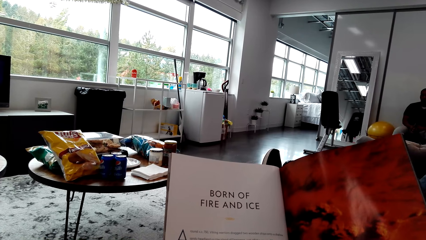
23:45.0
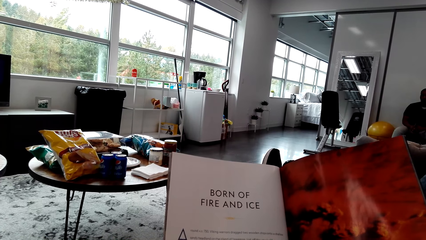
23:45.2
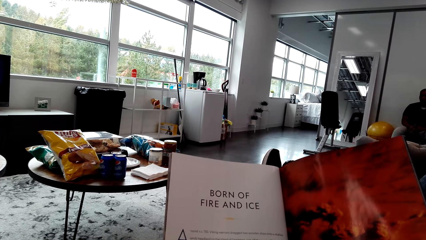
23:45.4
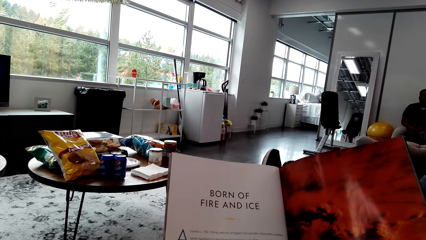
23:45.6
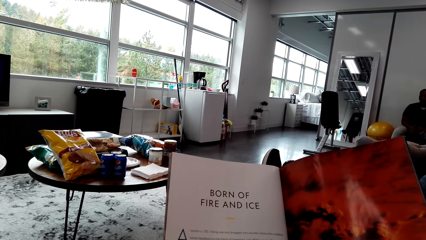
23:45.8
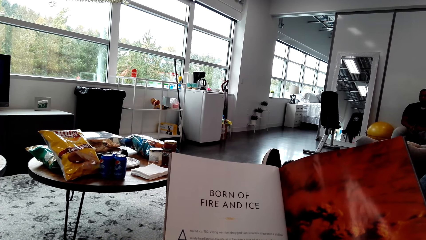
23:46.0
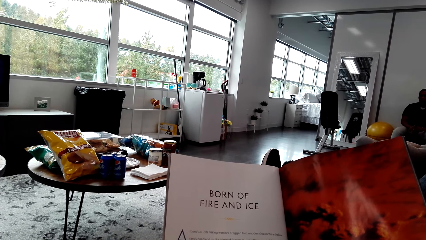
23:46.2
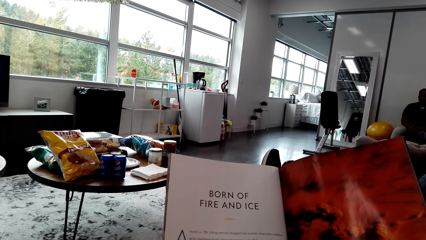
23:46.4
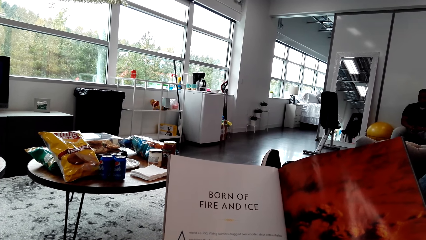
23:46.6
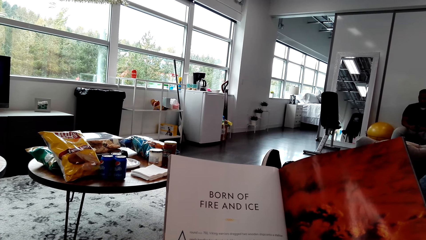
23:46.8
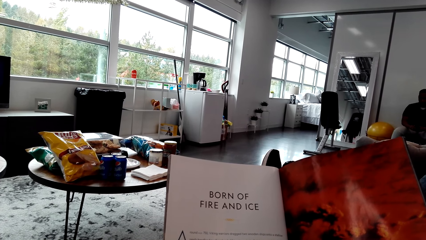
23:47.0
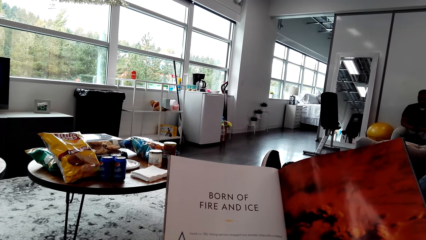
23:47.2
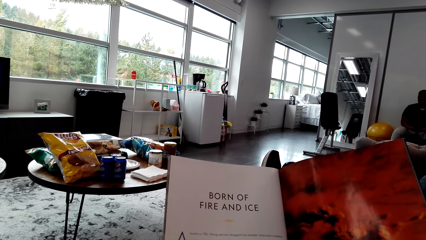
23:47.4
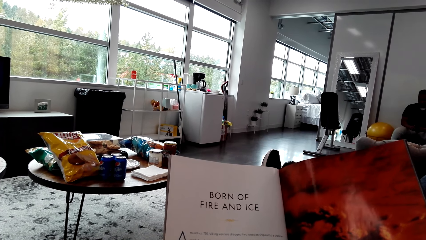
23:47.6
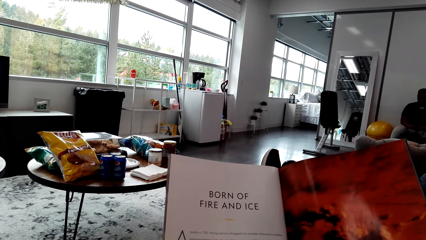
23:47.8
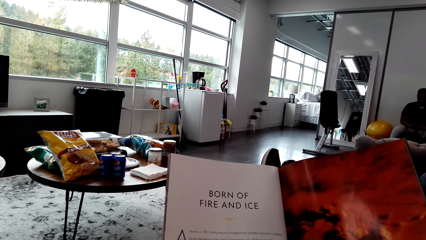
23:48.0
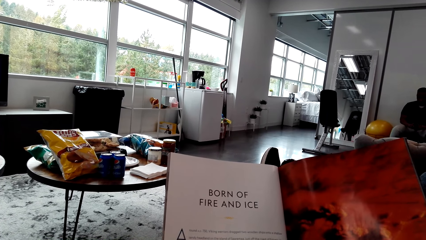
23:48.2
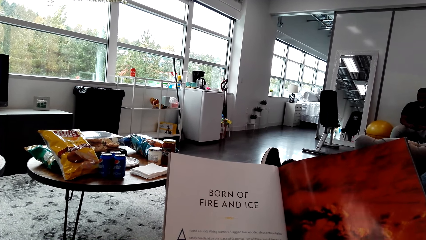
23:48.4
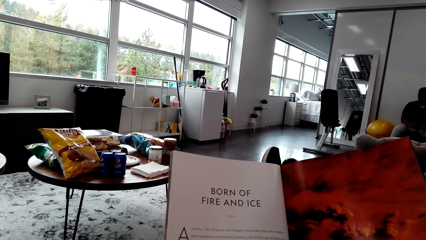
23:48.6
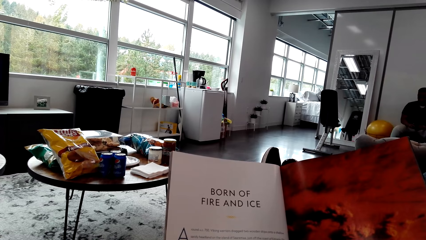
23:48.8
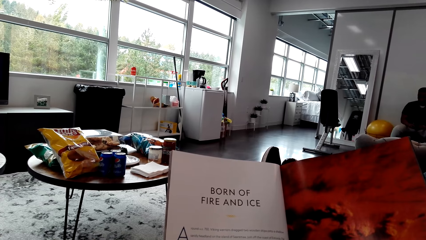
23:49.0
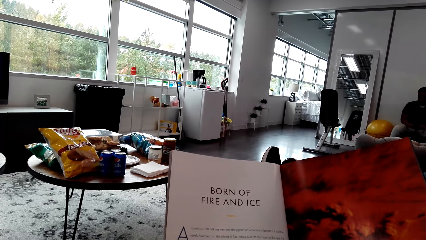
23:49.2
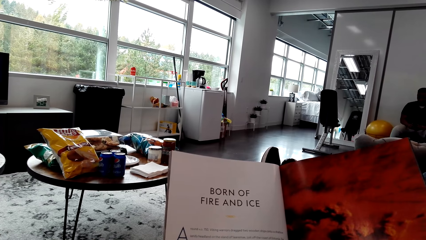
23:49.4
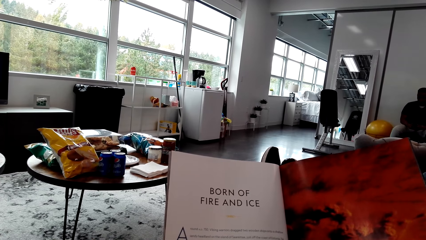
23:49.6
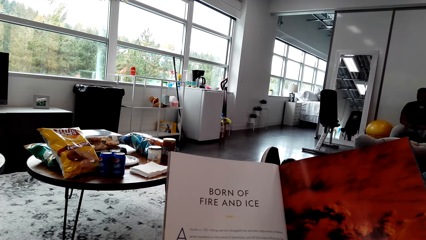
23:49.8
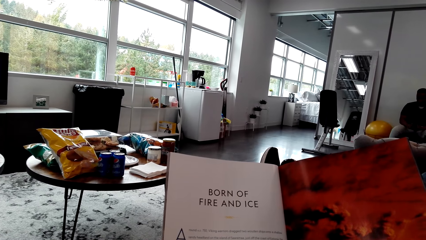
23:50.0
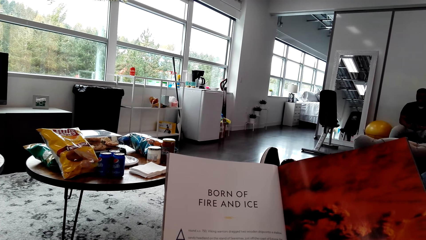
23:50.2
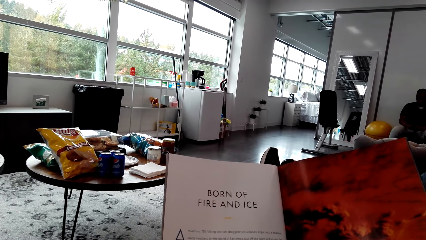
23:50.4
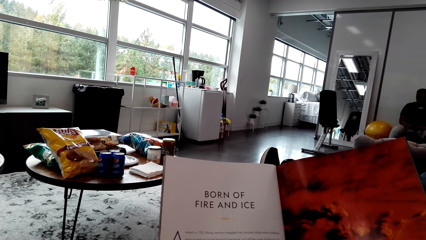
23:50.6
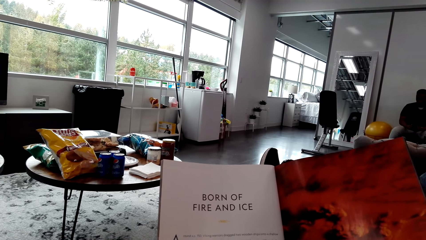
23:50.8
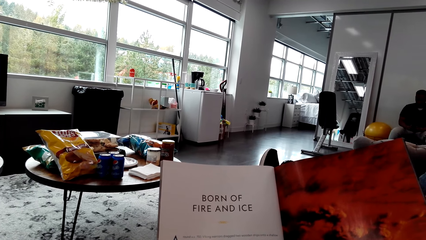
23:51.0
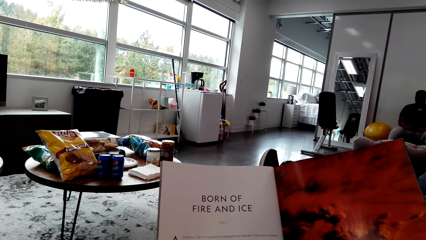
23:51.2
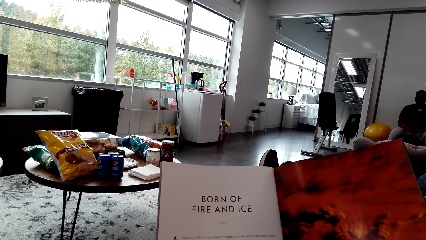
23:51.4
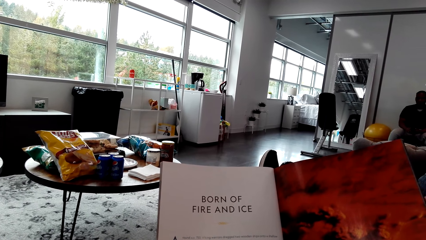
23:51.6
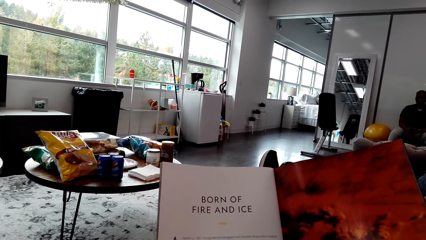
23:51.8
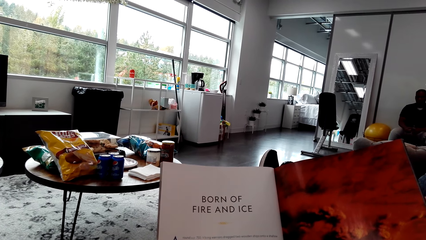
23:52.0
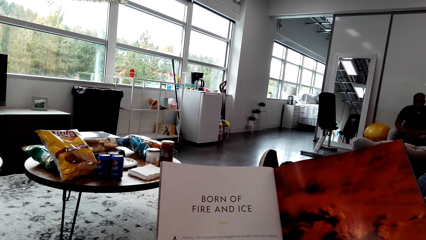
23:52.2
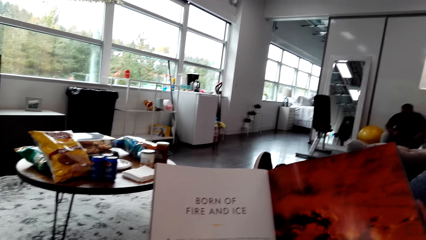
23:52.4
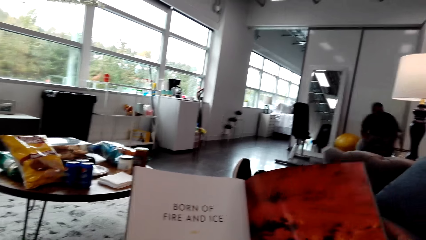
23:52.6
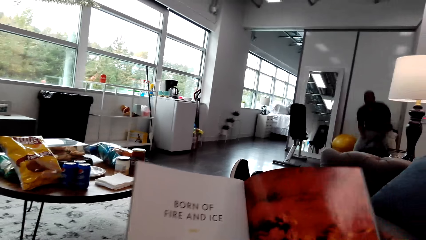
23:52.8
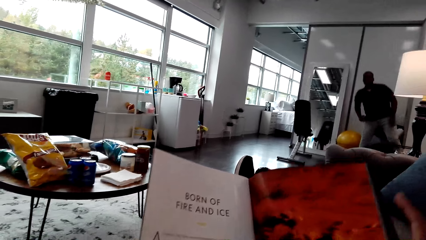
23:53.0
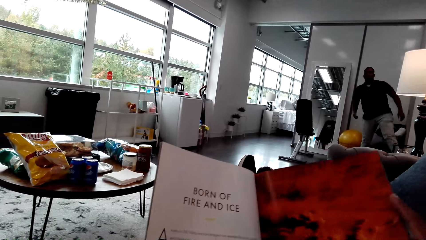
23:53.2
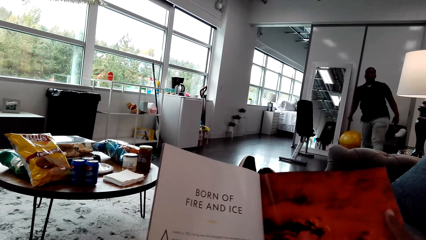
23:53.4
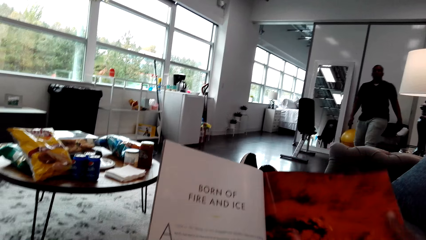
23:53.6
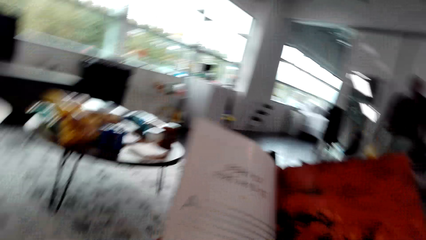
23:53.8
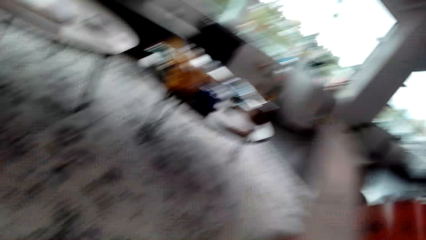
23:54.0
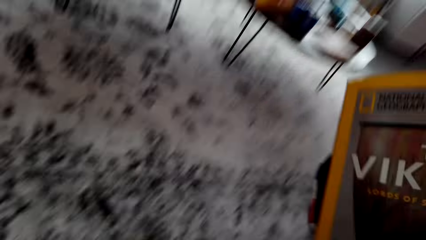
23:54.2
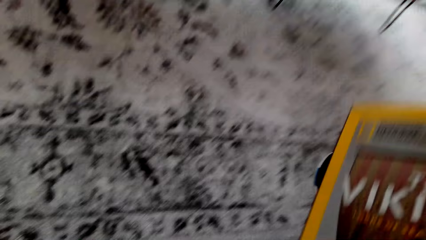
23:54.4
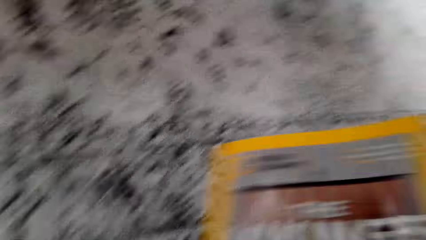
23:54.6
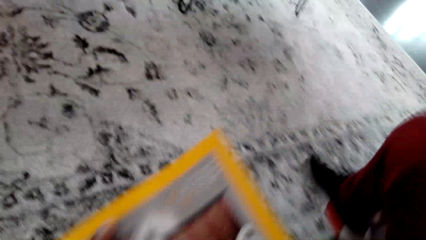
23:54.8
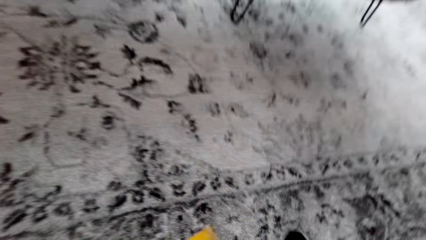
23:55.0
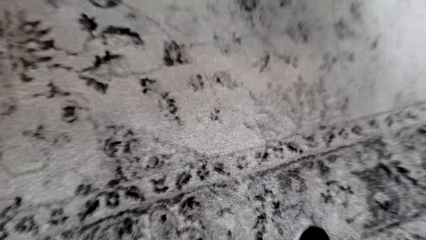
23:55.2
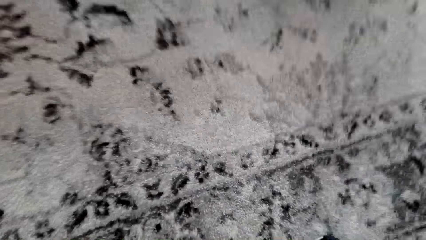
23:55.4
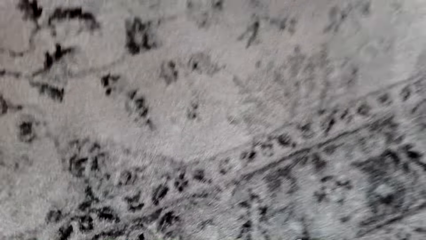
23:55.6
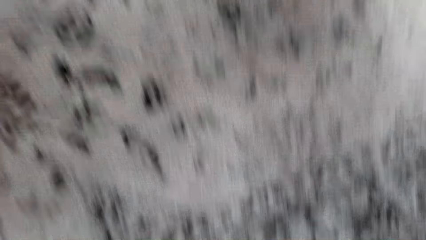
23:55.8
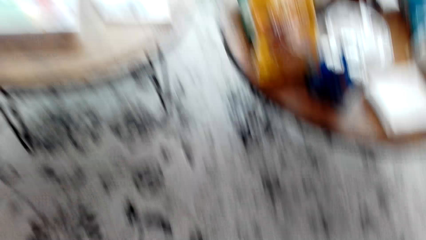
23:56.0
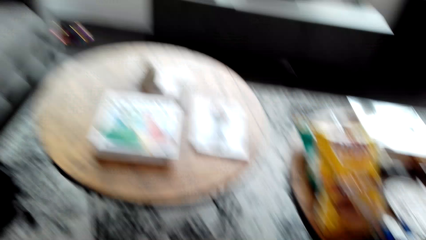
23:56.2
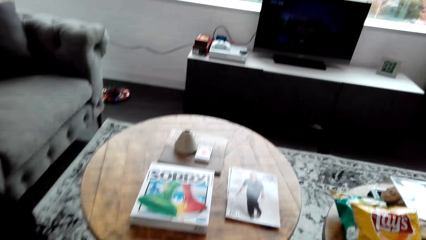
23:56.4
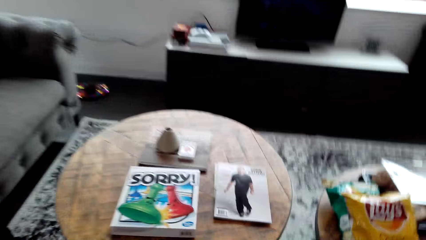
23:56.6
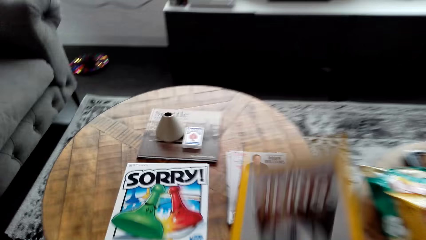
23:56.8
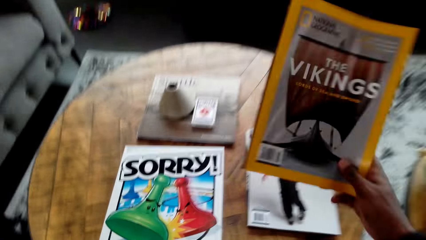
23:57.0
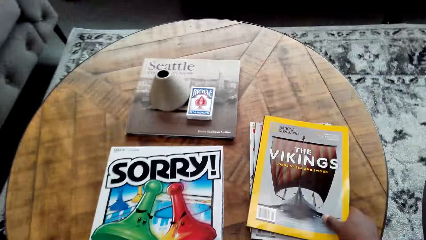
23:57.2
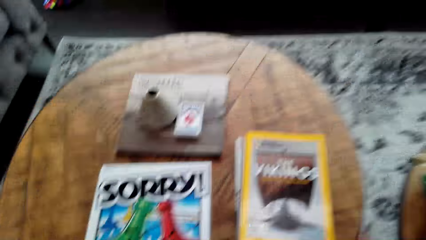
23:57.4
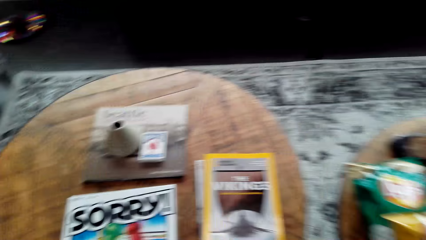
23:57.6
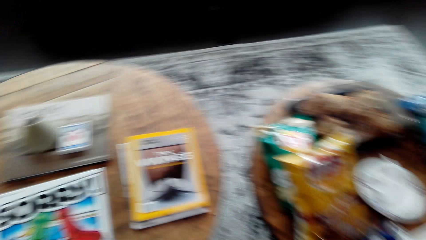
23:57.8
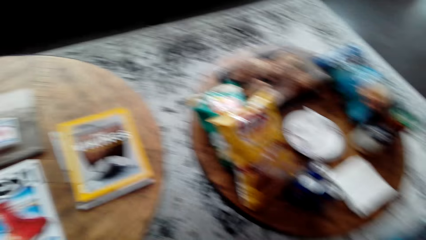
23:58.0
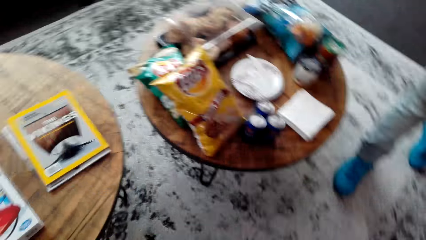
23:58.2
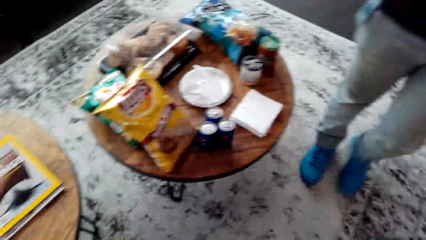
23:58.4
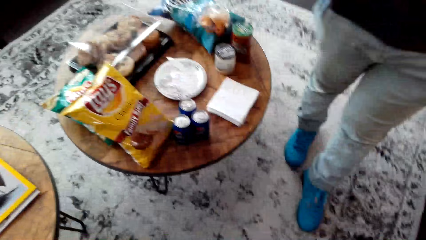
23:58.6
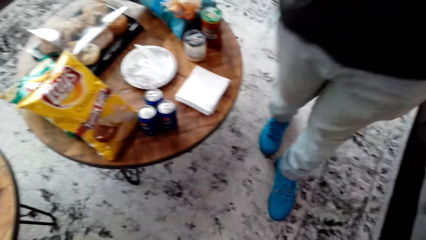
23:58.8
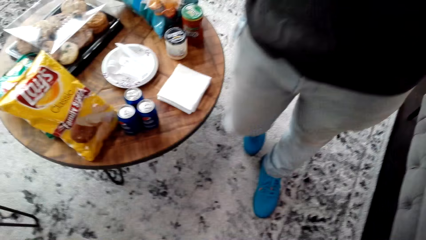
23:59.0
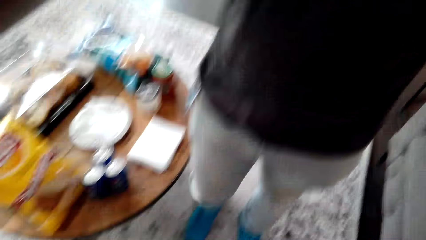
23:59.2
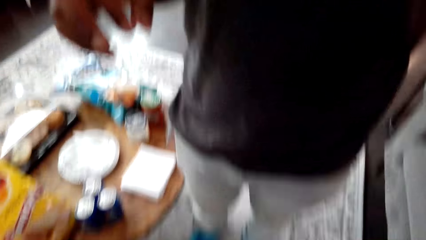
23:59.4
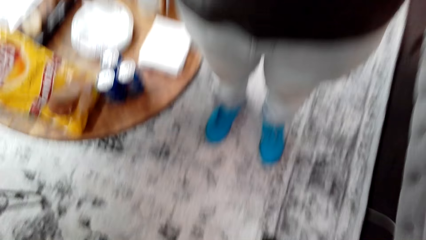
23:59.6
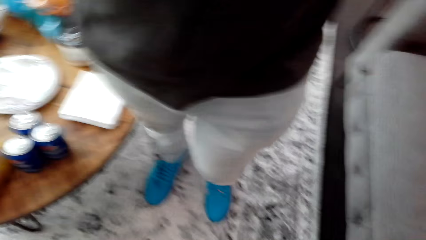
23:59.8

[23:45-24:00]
A man stands up. The camera wearer stands up. They close the magazine. They place the magazine on the table. They stare at the man. The man holds a camera.
